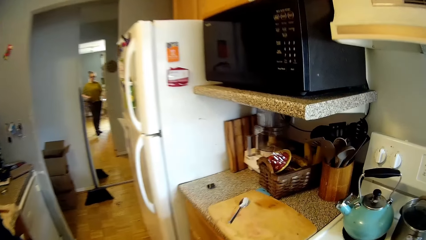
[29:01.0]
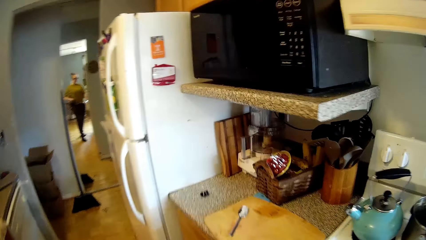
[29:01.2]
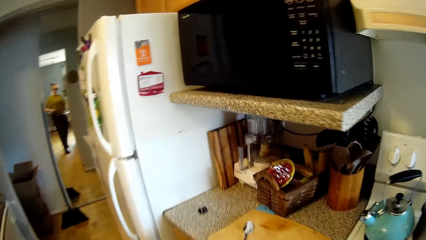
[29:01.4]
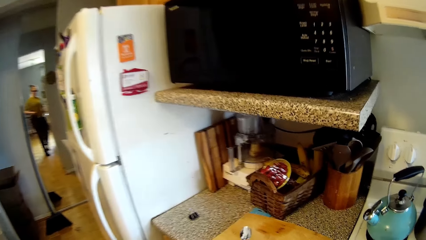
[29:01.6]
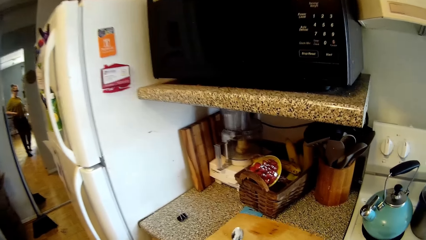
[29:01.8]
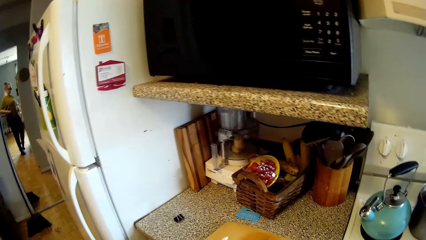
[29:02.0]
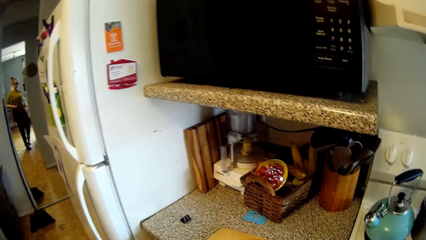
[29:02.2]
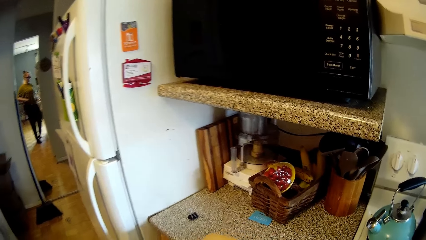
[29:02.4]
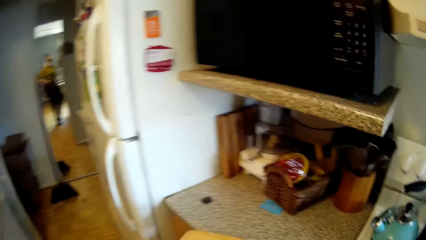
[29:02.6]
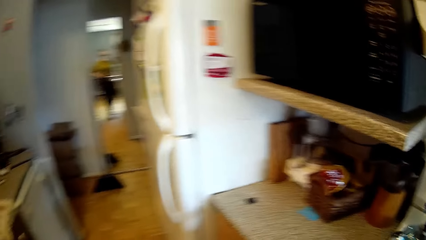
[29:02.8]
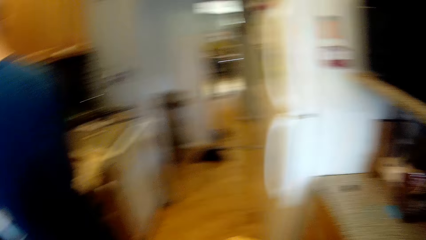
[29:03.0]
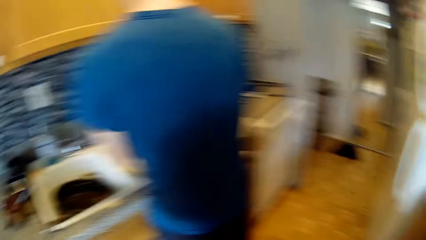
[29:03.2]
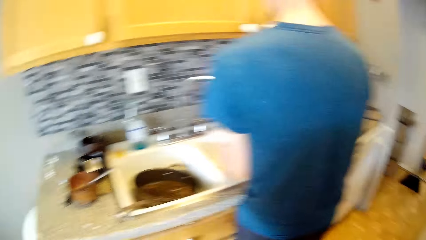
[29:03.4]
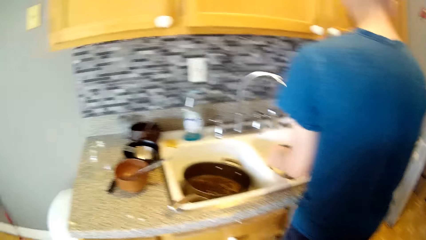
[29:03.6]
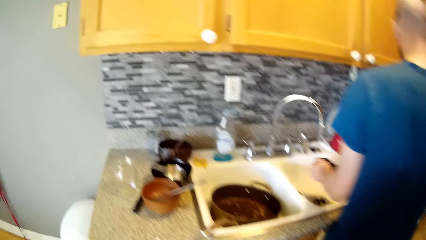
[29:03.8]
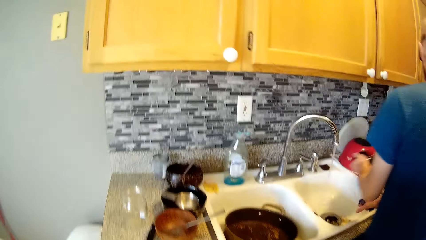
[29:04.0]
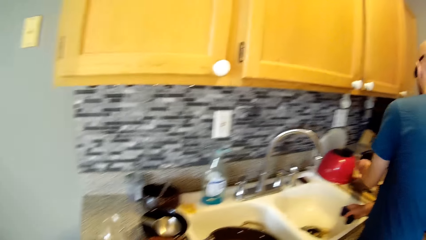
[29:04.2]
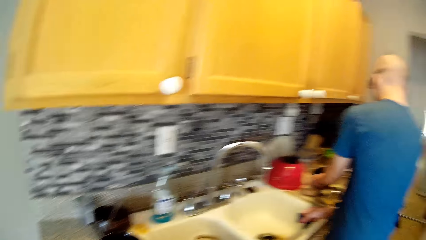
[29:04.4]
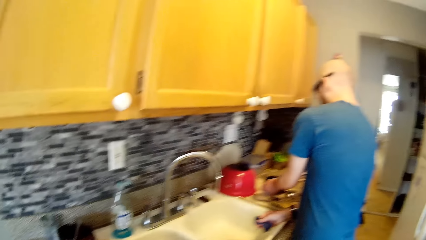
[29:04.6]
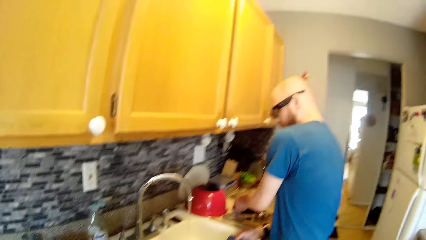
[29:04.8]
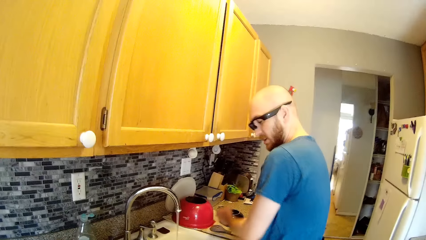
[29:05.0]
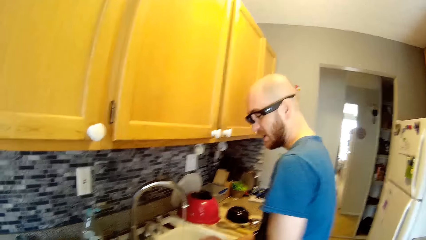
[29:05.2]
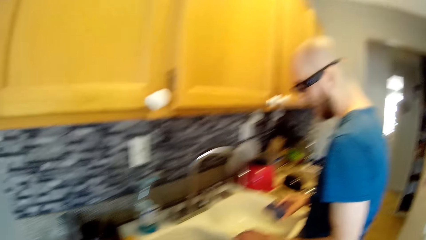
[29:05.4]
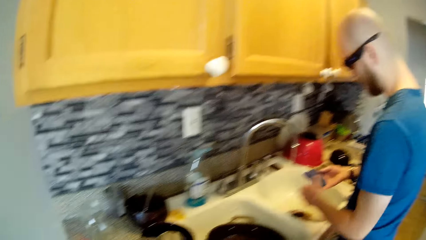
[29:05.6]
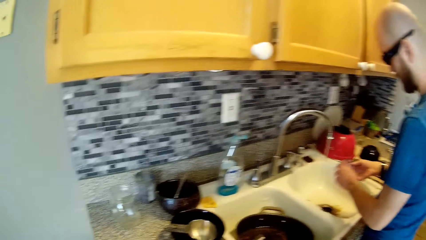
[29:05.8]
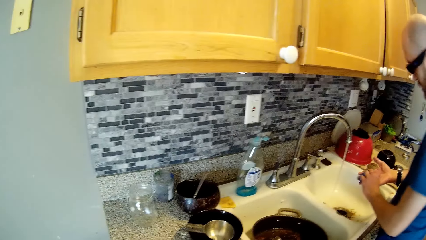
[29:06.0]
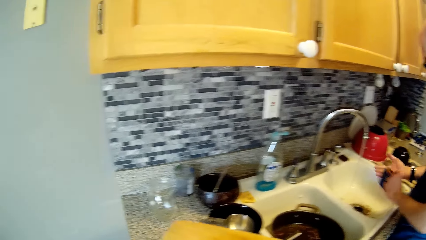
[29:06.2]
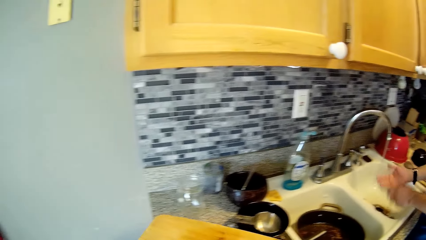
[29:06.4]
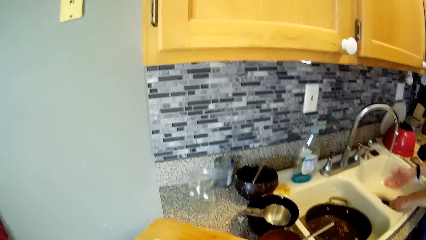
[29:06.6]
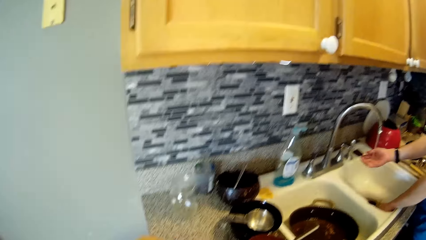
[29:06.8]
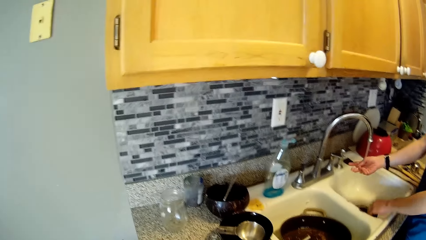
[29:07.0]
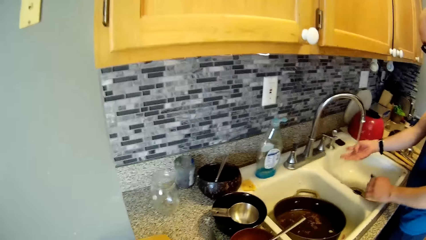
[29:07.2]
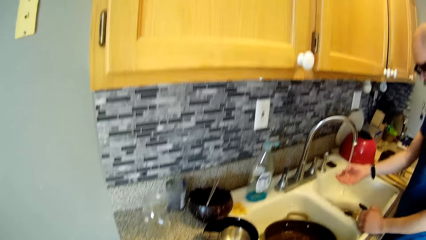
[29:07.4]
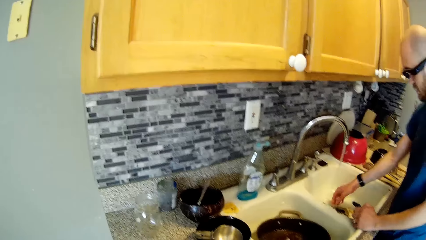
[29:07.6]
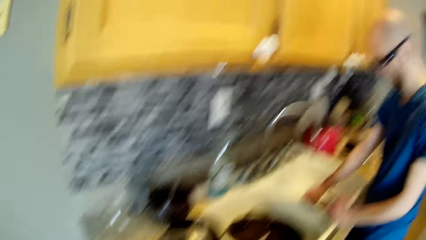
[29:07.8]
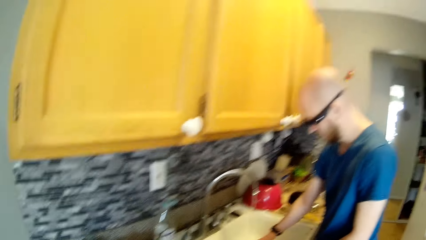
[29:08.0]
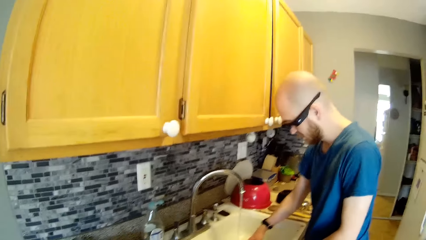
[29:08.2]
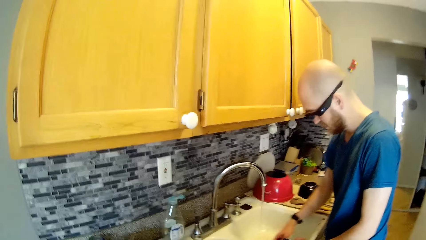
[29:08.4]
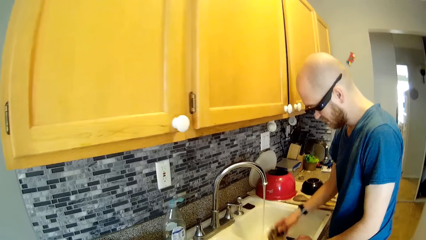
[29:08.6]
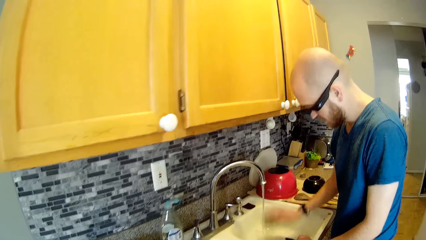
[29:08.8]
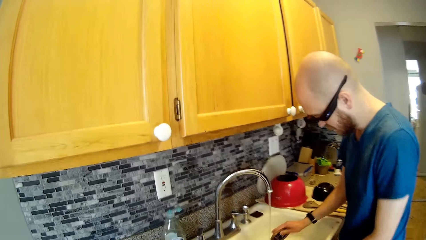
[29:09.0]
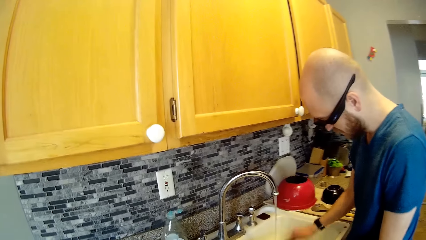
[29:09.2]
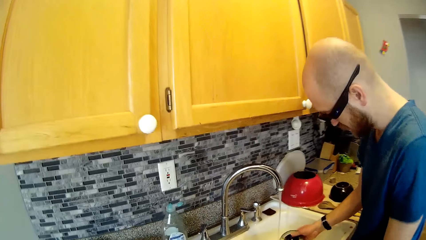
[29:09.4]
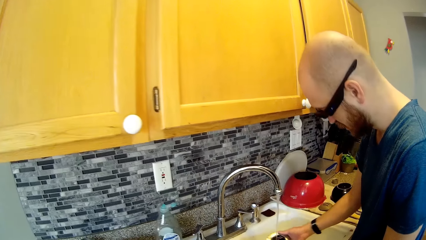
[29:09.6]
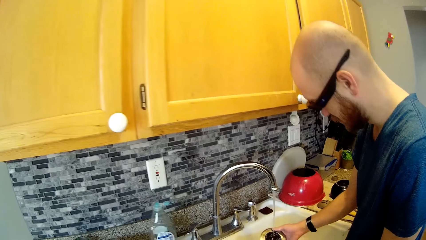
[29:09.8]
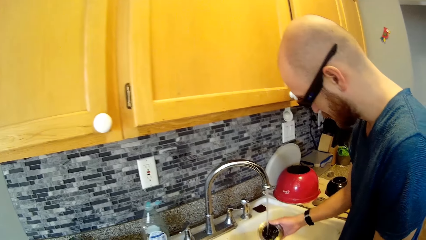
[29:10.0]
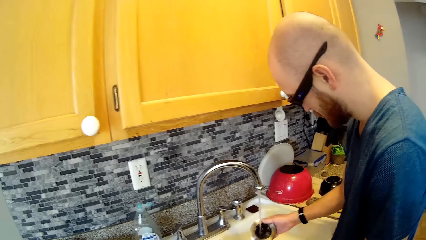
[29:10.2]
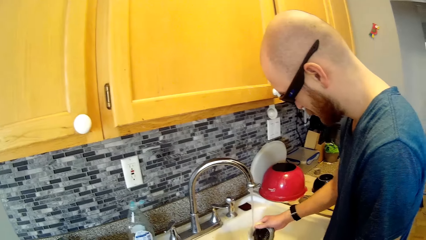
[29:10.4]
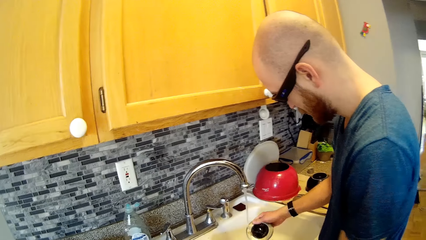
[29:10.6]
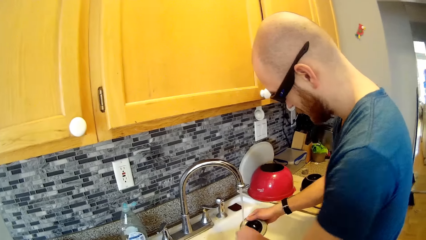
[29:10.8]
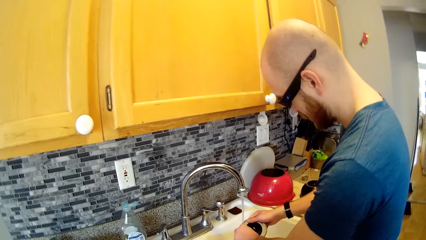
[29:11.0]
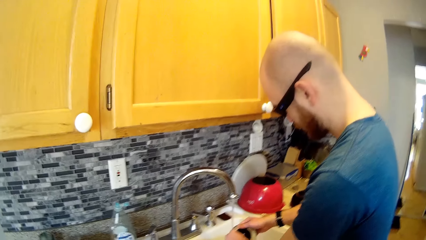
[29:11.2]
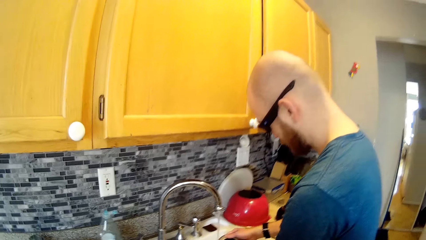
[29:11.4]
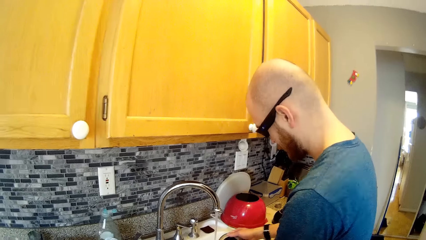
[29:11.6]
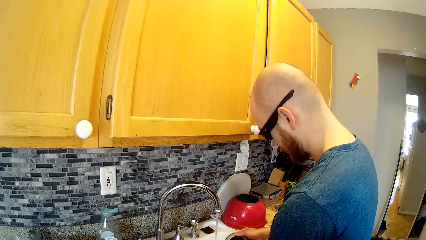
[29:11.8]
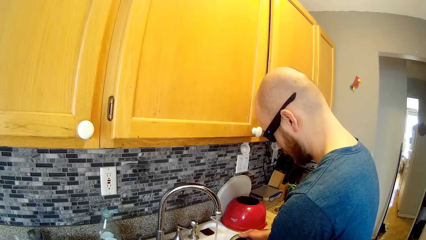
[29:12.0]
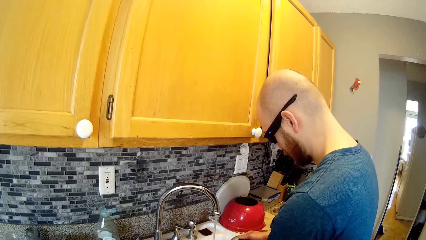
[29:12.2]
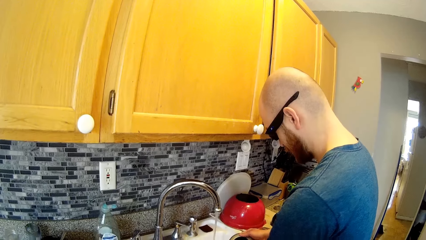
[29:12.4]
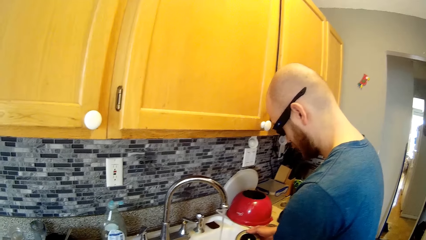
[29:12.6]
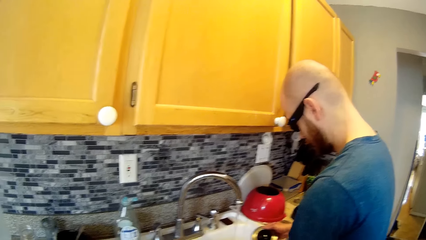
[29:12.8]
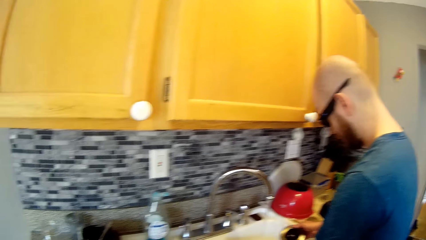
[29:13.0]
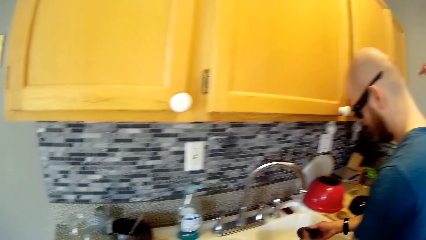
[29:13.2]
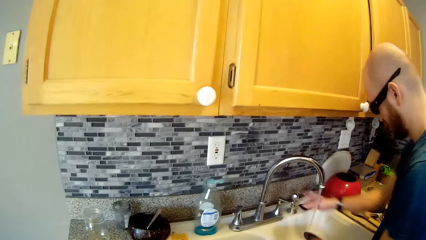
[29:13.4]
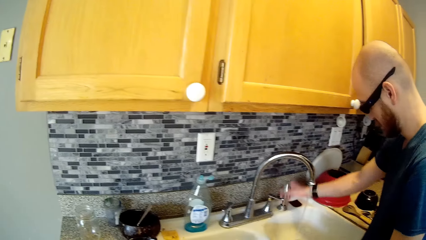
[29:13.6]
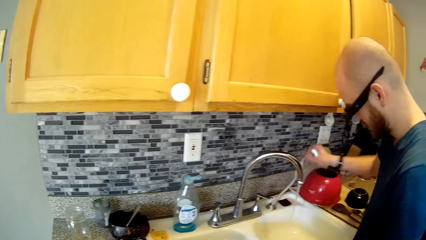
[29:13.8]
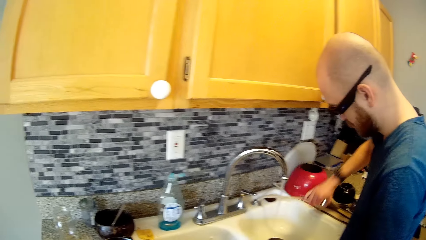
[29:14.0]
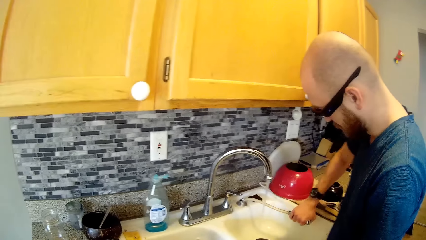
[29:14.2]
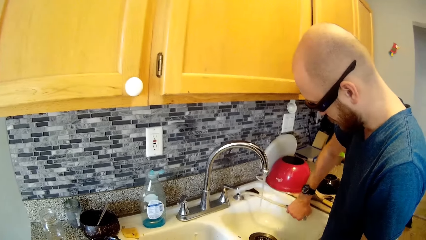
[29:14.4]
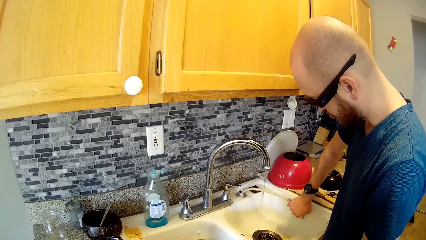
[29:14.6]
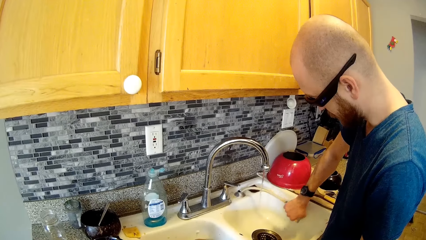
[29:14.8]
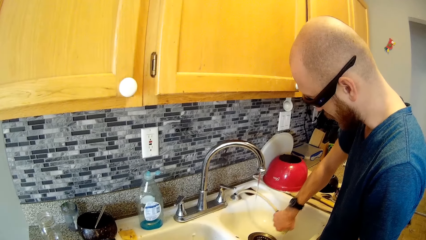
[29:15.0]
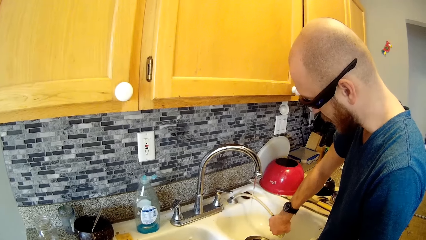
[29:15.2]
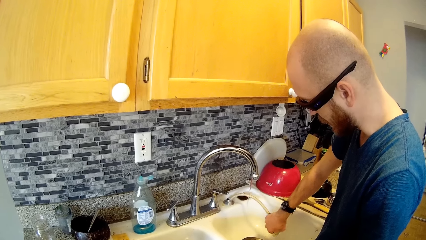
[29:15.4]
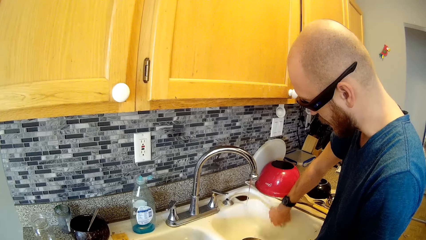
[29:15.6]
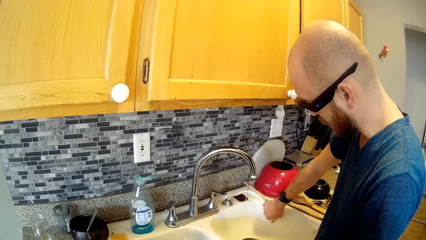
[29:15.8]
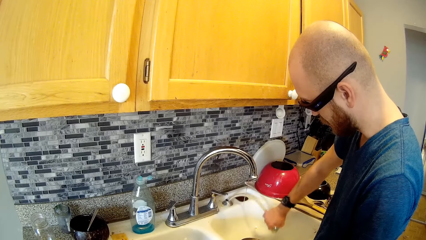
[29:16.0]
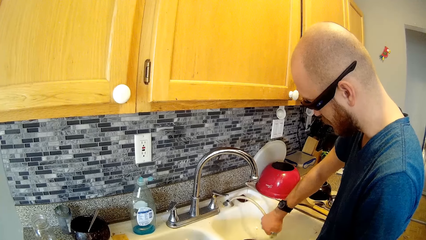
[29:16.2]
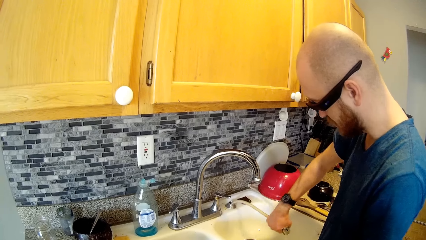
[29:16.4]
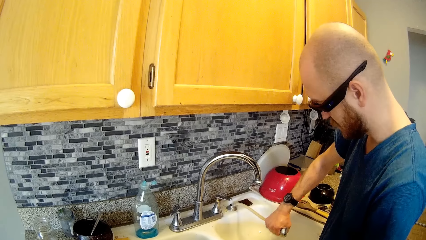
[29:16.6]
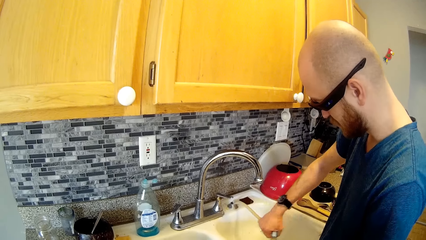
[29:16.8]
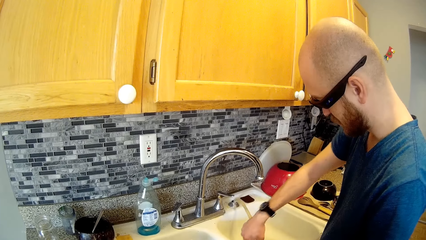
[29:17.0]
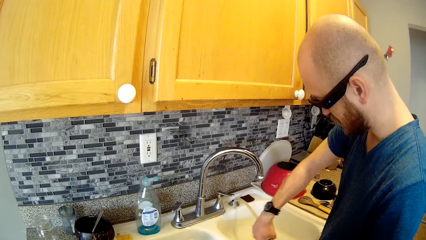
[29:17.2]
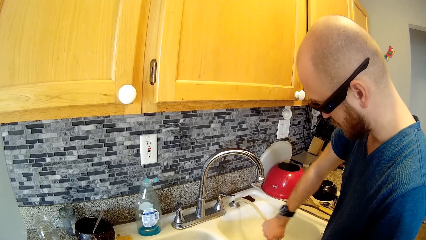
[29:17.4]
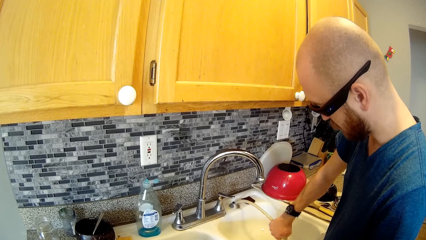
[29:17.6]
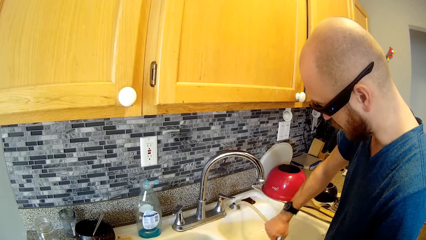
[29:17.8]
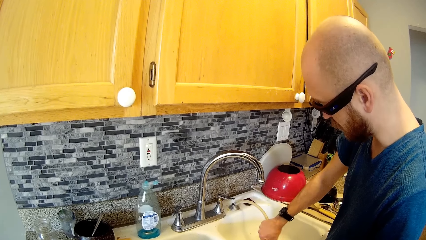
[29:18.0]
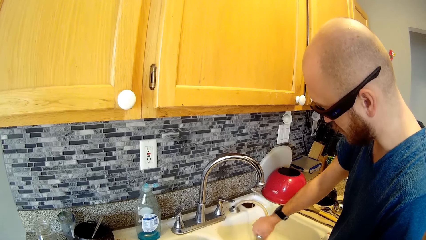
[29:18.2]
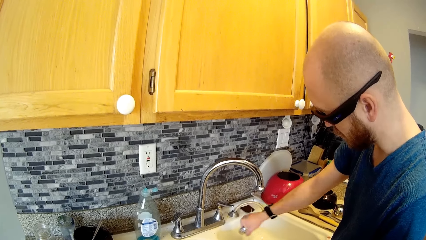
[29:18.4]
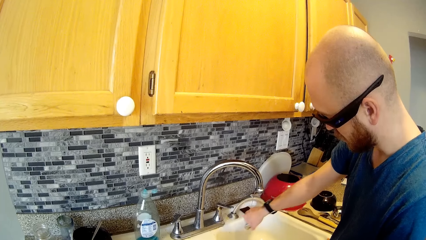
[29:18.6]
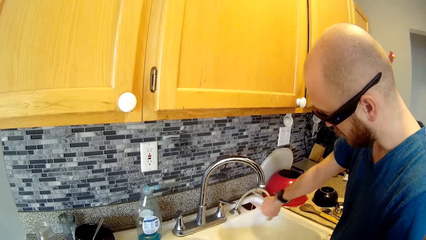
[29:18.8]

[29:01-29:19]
The camera wearer picks up a cutting board from the counter. The man drops the bowl on the counter with his left hand. The man rinses his right hand with water from the tap. The man picks up the sink stopper in the sink. The man shakes the stopper. The man rinses the sink sieve or stopper with water from the tap. The man pulls the shower head. The man rinses the sink with the hose tap with his right hand.
